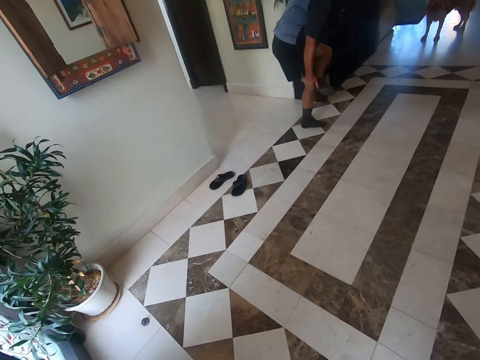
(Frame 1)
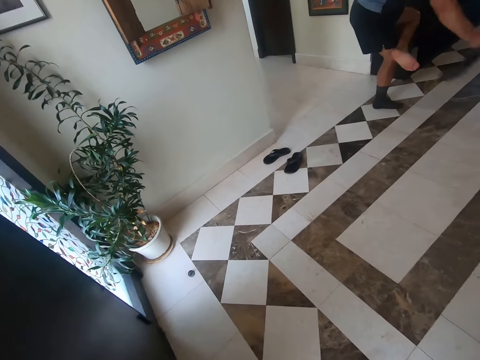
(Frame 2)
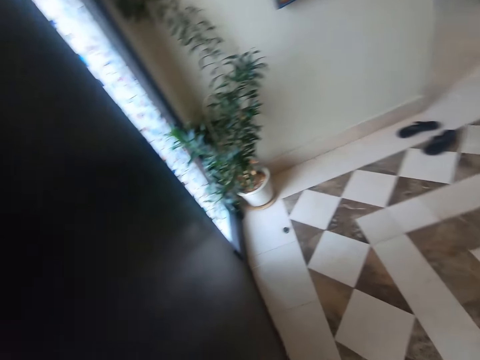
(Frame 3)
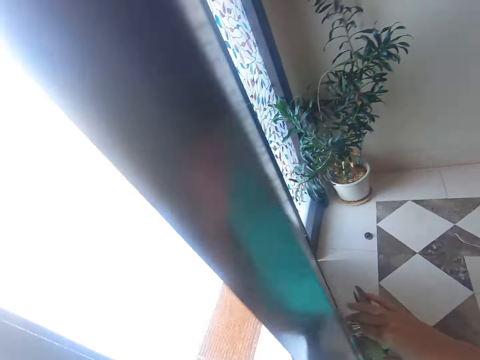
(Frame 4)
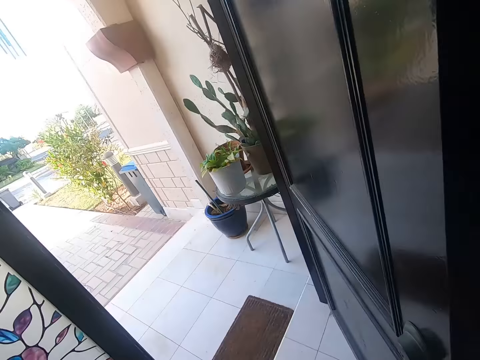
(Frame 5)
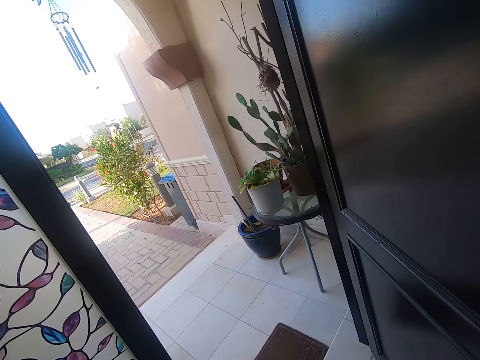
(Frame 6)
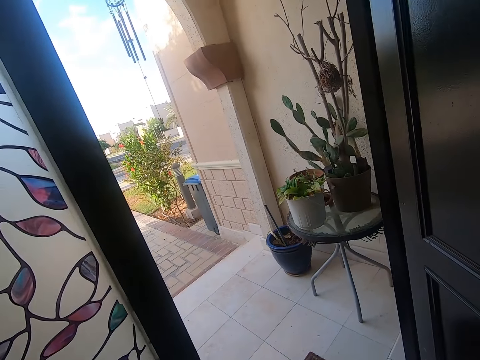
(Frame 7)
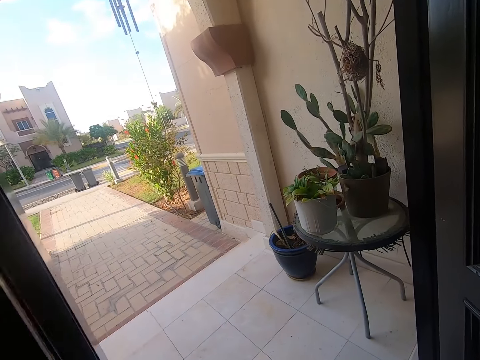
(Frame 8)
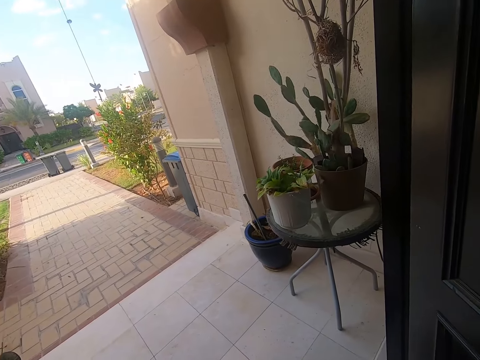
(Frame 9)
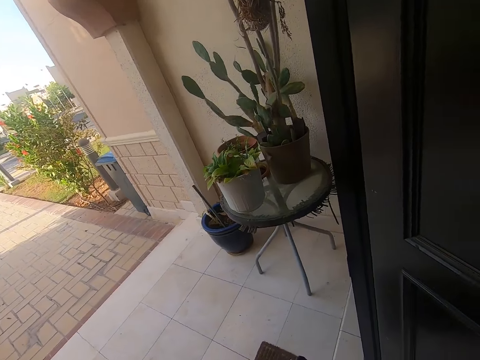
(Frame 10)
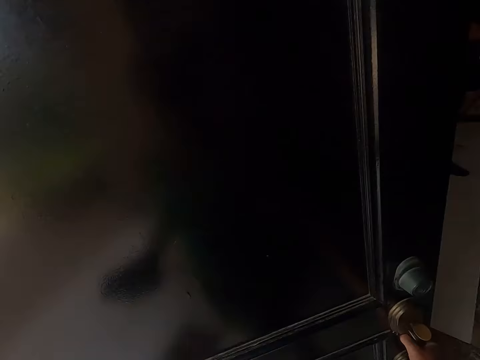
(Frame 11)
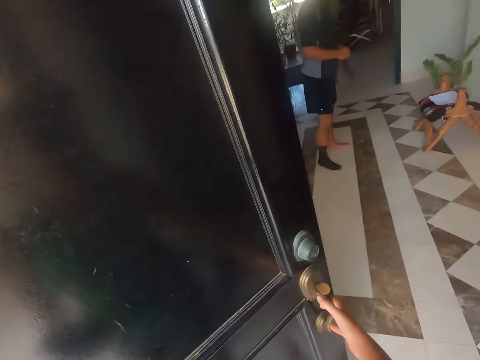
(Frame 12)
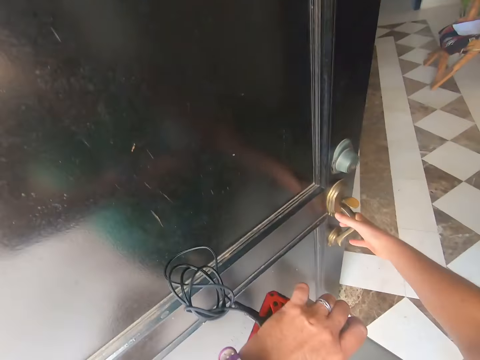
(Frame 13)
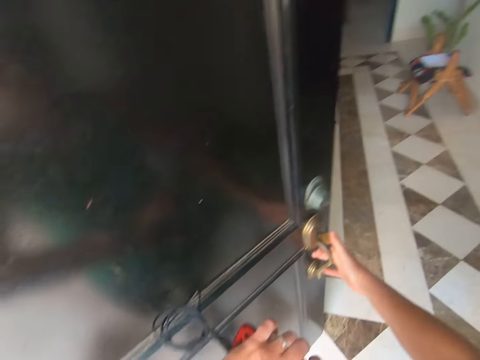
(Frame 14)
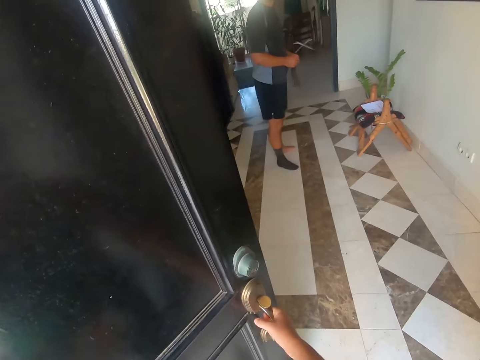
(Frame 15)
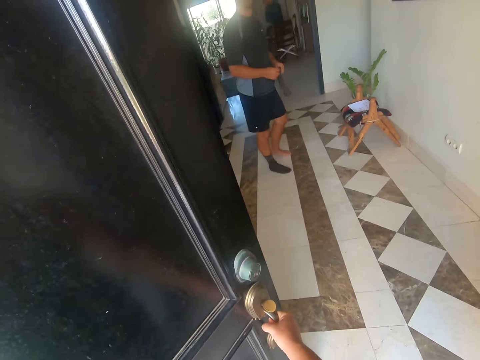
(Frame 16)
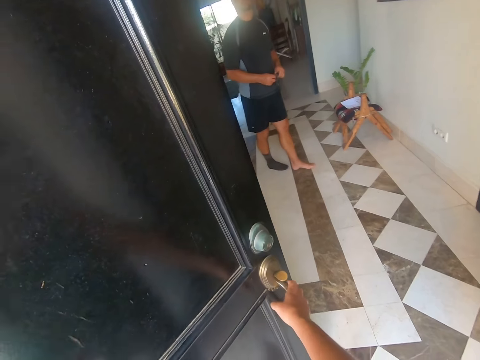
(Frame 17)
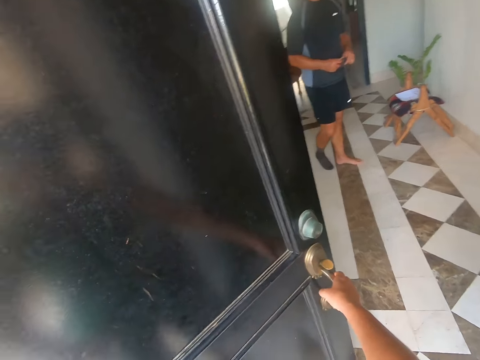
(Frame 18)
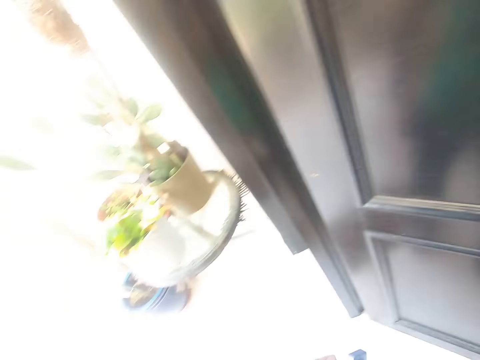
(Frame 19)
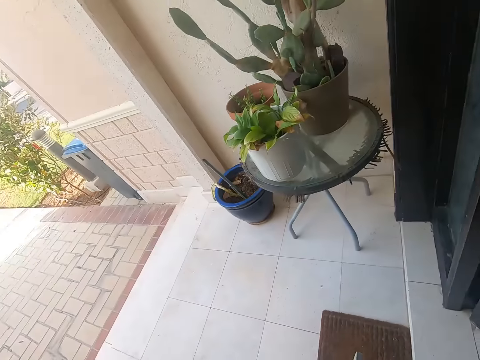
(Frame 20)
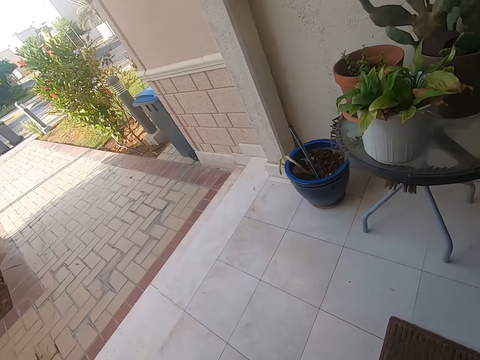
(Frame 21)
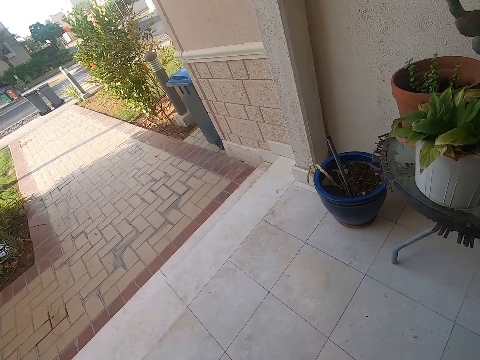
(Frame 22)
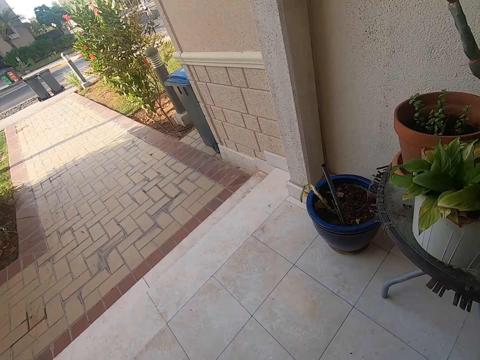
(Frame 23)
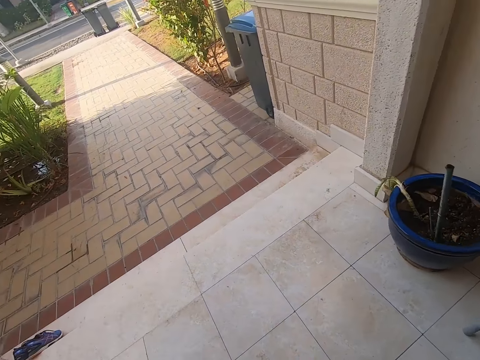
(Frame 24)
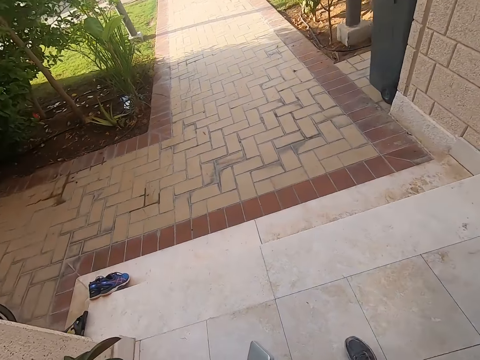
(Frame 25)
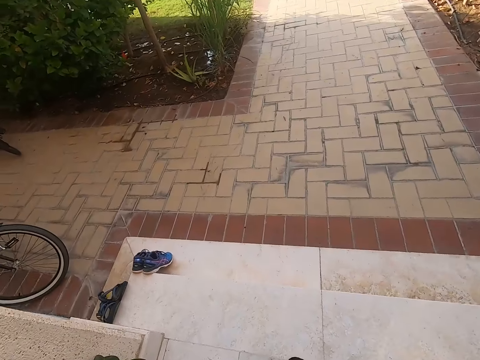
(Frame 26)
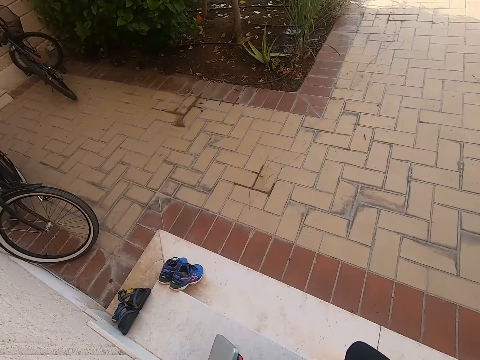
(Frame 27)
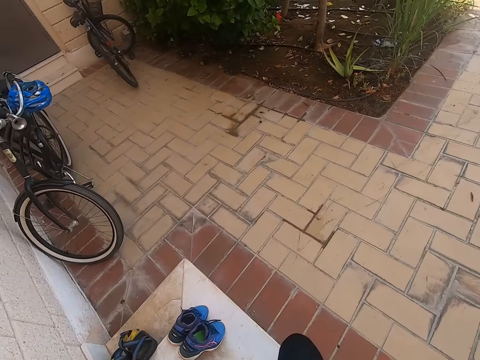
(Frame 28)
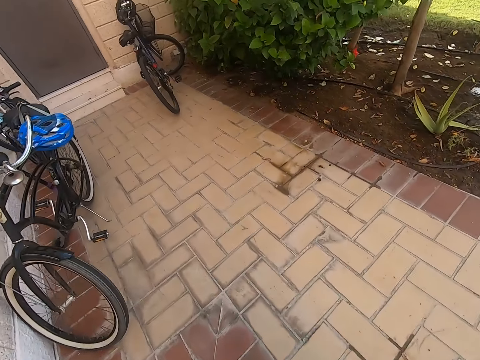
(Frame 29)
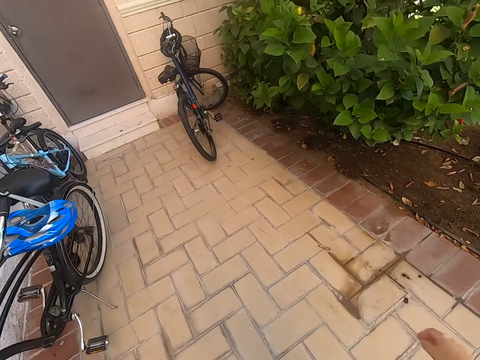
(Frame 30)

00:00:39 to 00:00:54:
The camera wearer looks around the room. They open the door. They look outside. They hold the door. They talk to a man. The camera wearer walks around the compound.

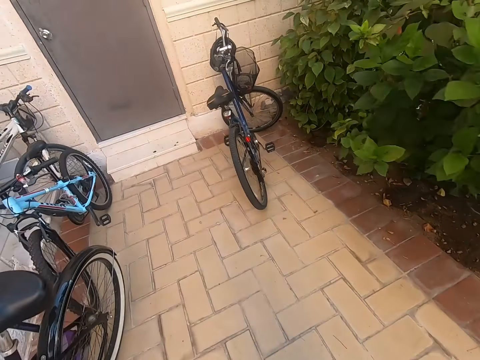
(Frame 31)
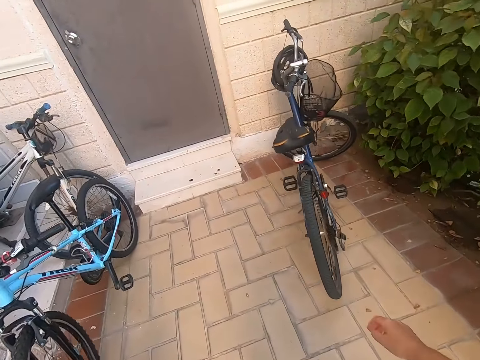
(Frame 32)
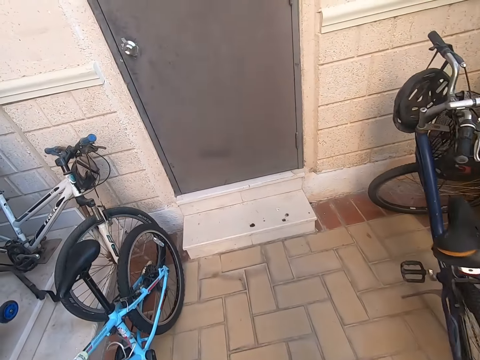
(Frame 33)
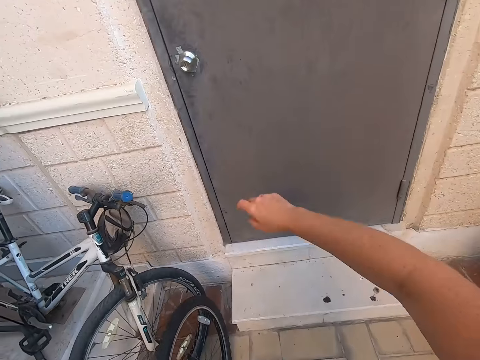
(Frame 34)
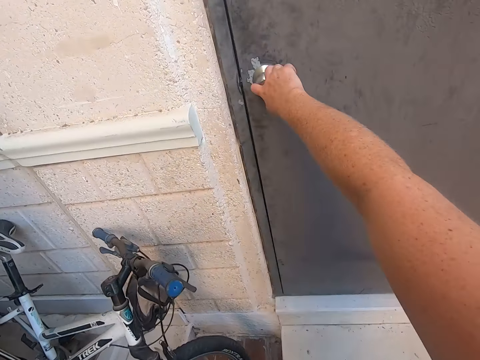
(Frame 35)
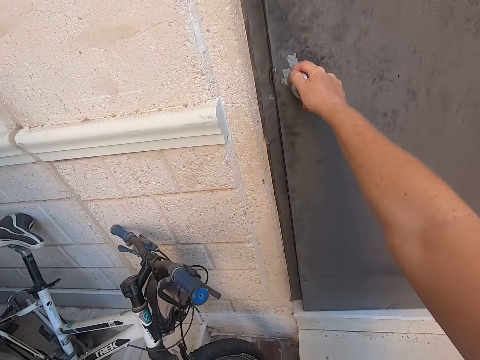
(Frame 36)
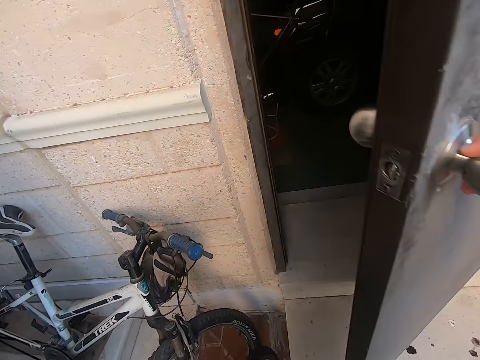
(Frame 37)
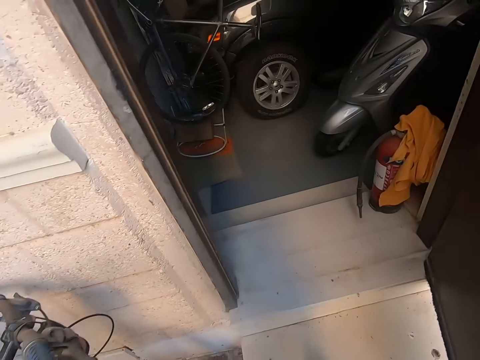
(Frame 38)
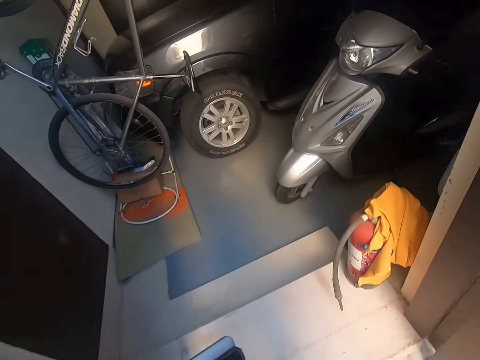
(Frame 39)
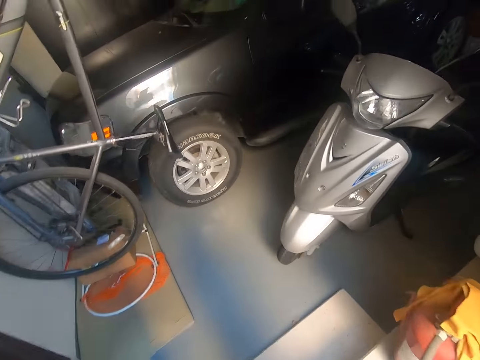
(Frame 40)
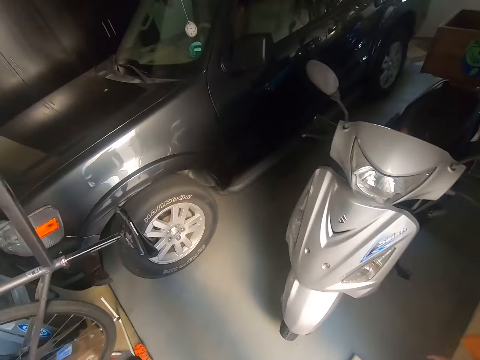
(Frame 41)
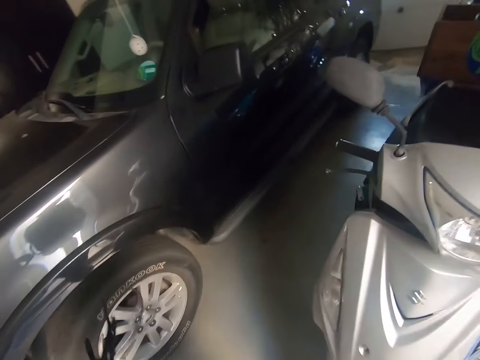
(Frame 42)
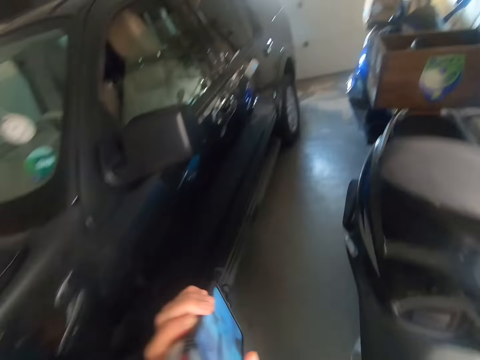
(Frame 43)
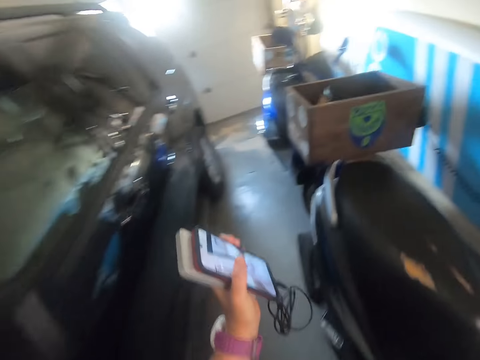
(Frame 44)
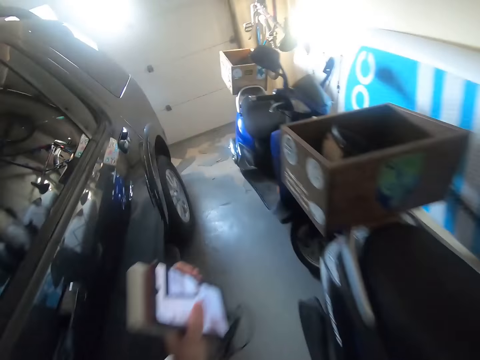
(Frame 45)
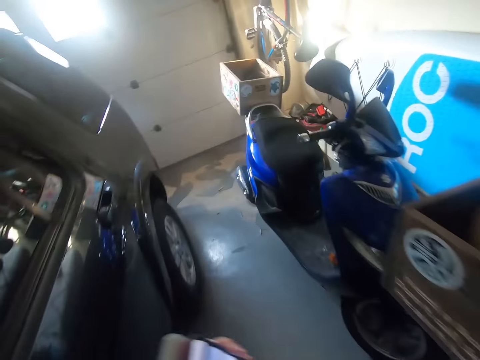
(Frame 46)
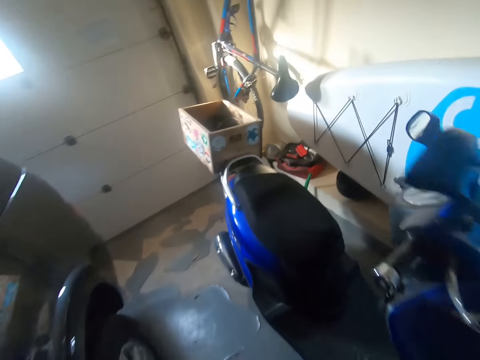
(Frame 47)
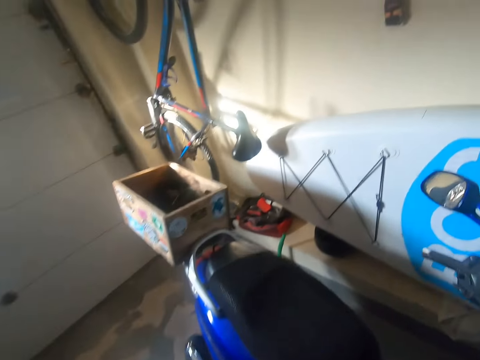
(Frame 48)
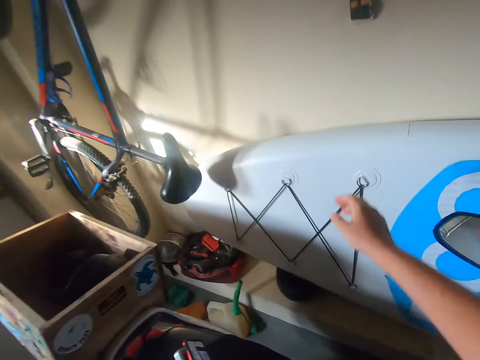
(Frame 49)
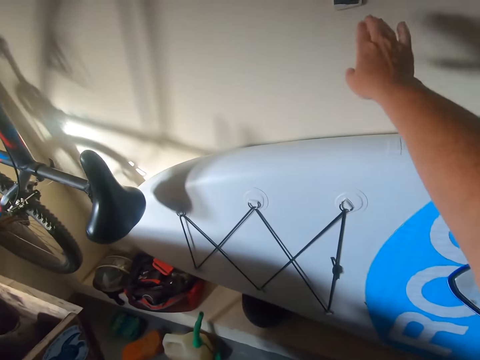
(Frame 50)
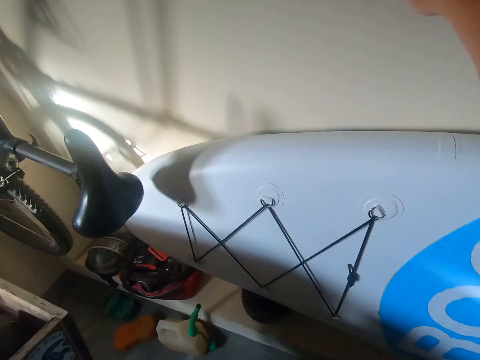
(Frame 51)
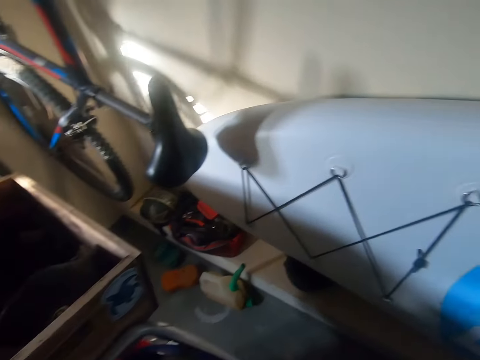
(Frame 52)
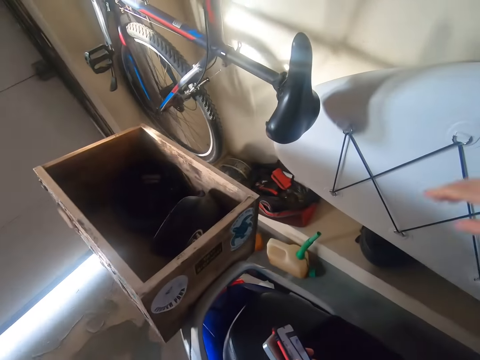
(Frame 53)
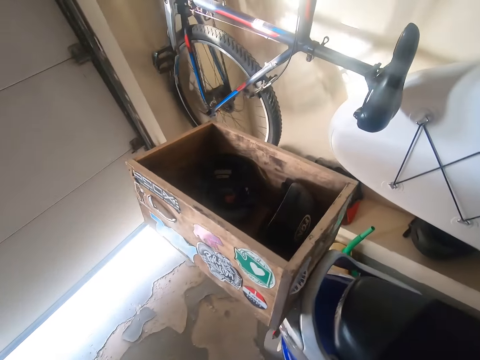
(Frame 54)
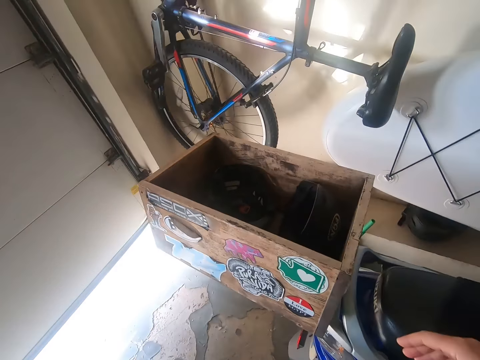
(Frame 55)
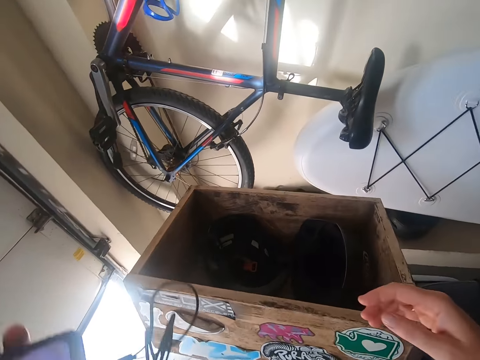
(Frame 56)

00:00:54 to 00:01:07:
The camera wearer walks towards the door. They open the door. They walk into the room. They walk. They switch on the light.
